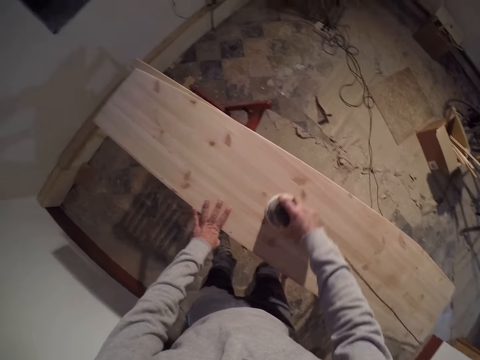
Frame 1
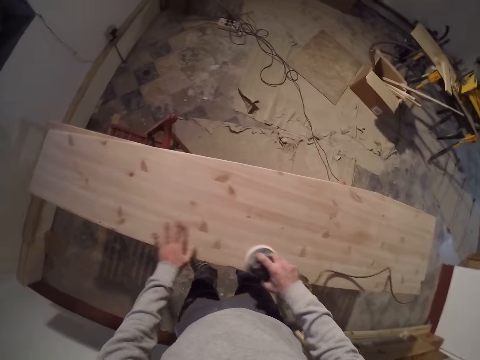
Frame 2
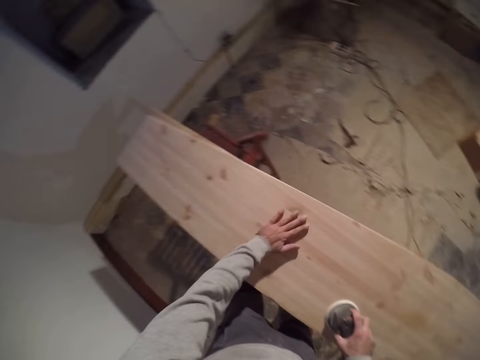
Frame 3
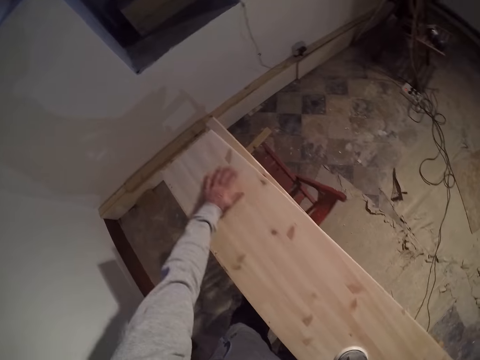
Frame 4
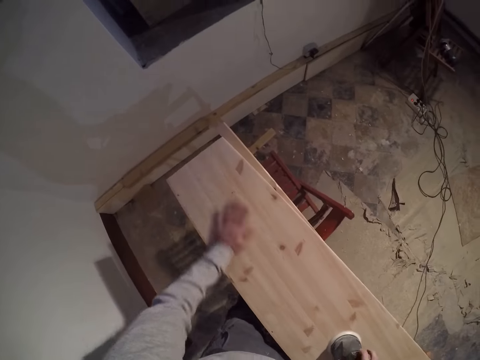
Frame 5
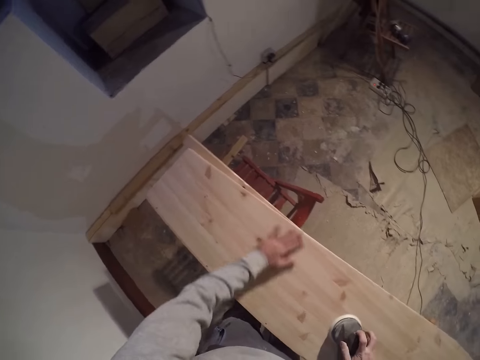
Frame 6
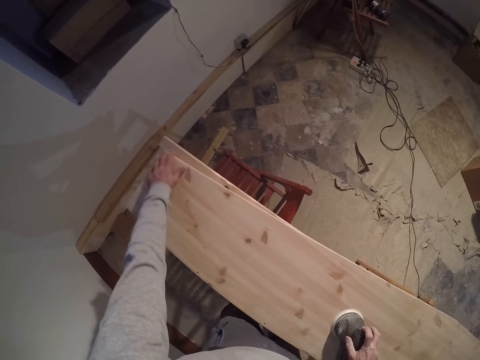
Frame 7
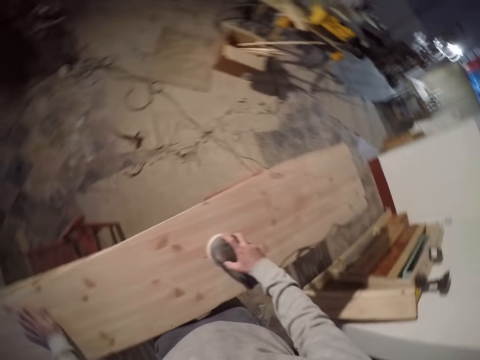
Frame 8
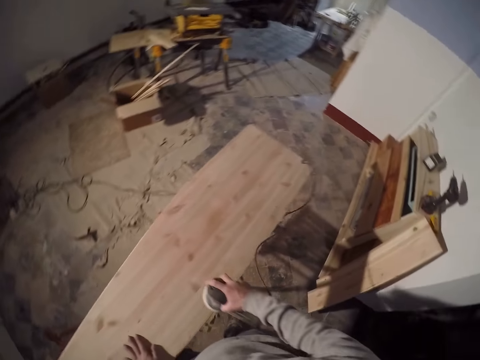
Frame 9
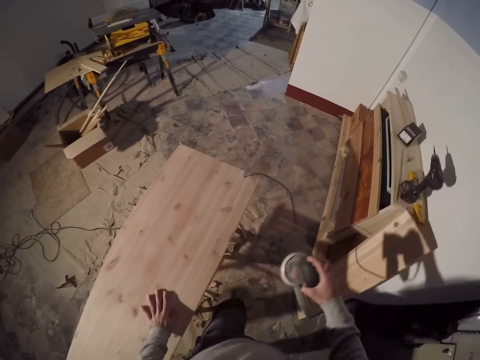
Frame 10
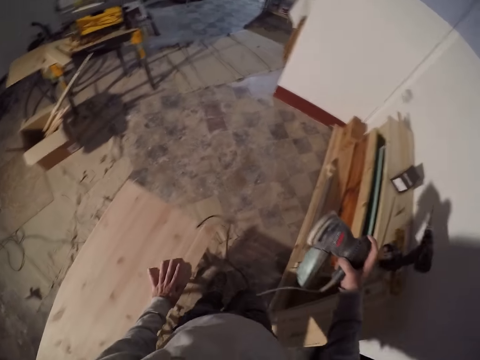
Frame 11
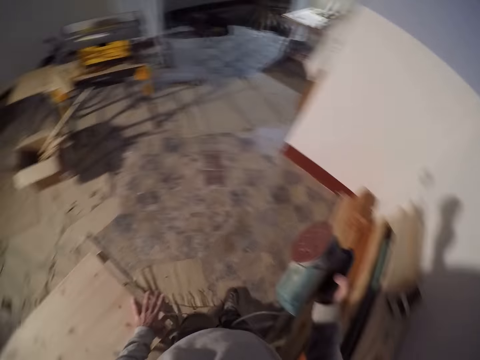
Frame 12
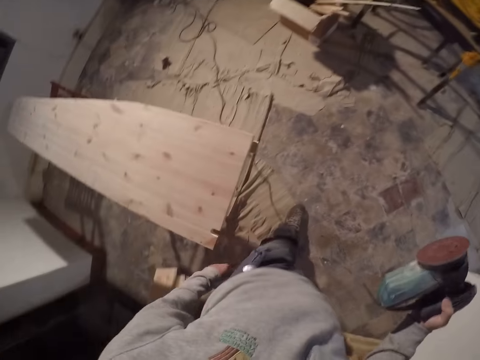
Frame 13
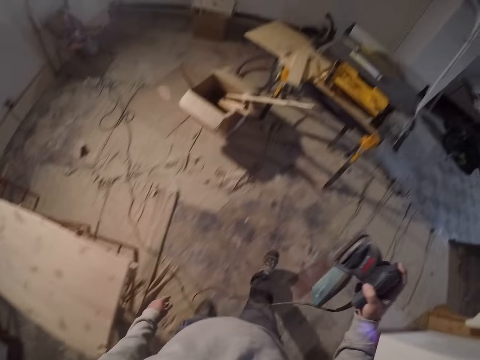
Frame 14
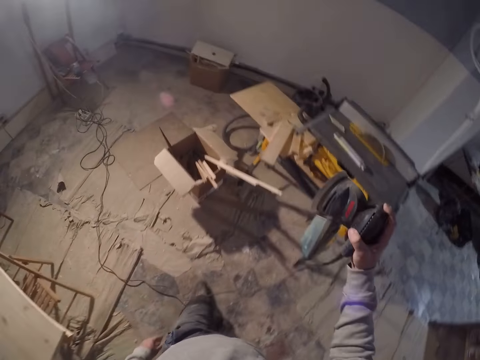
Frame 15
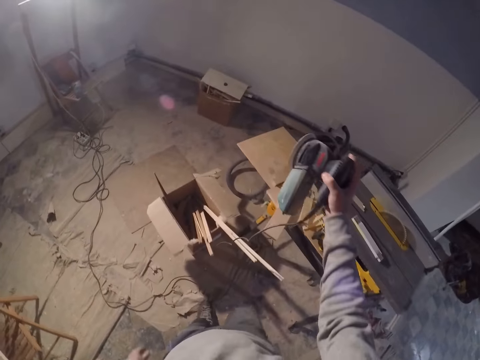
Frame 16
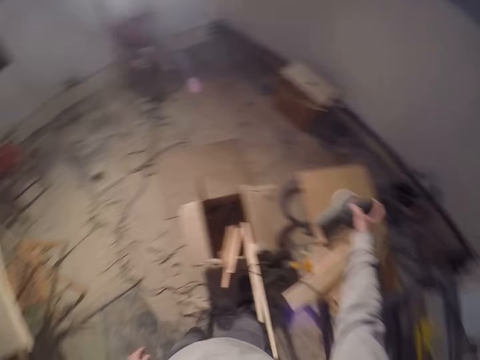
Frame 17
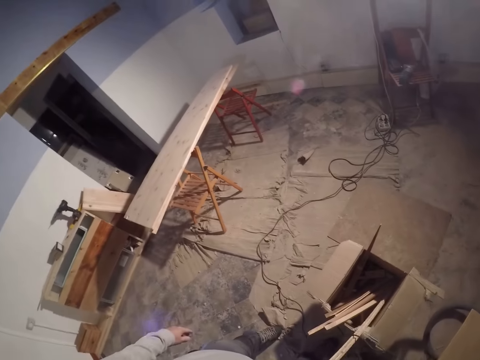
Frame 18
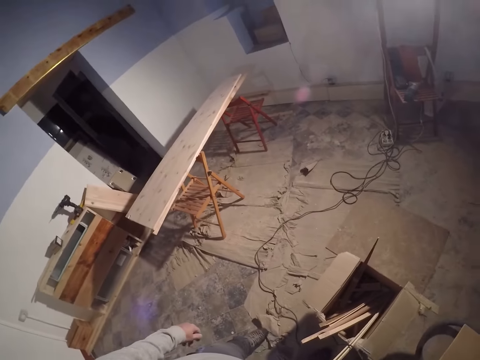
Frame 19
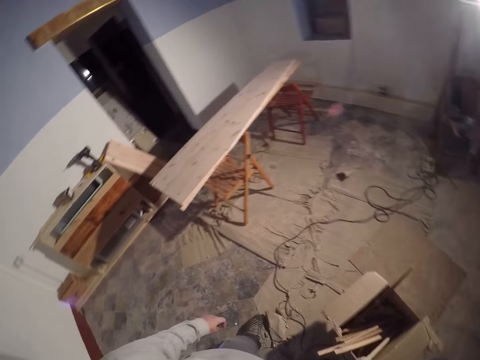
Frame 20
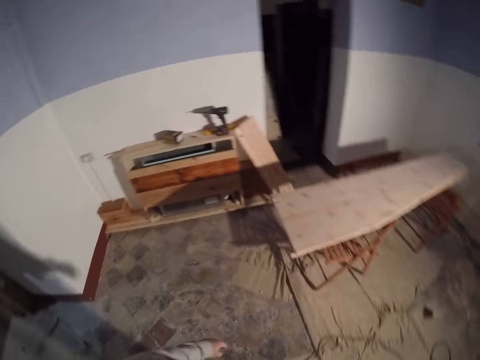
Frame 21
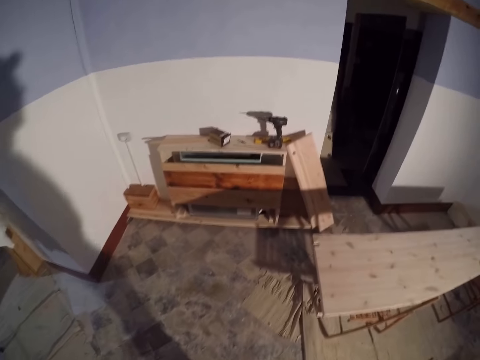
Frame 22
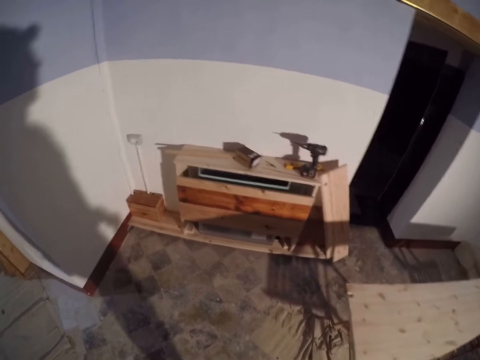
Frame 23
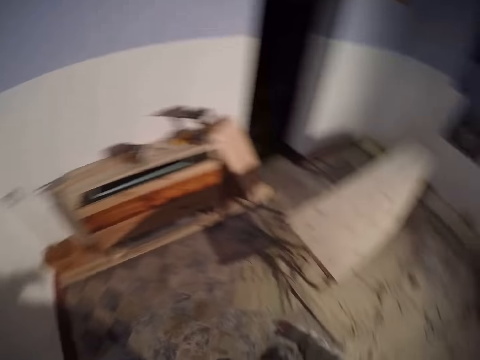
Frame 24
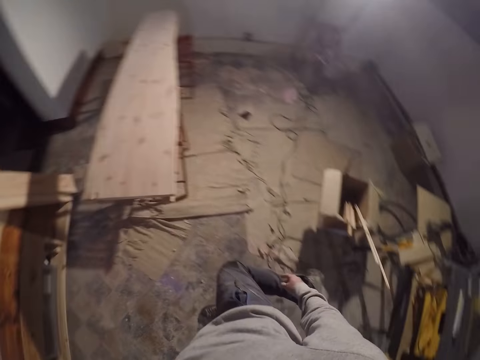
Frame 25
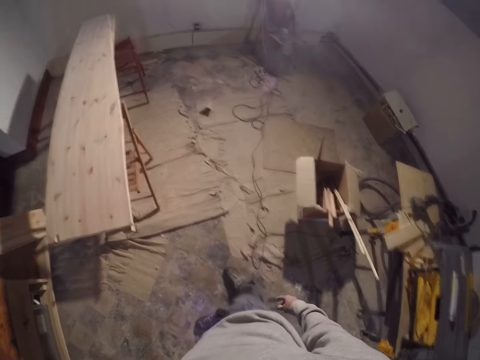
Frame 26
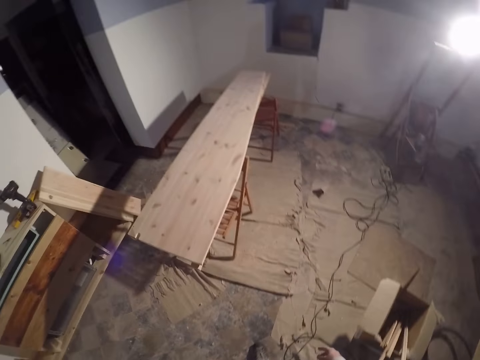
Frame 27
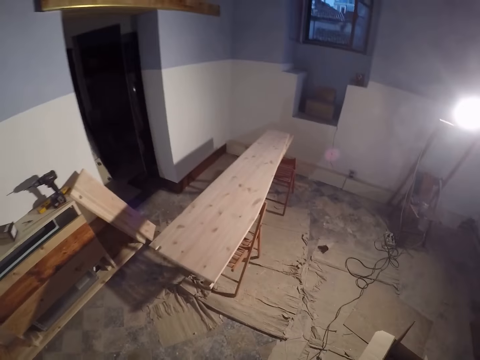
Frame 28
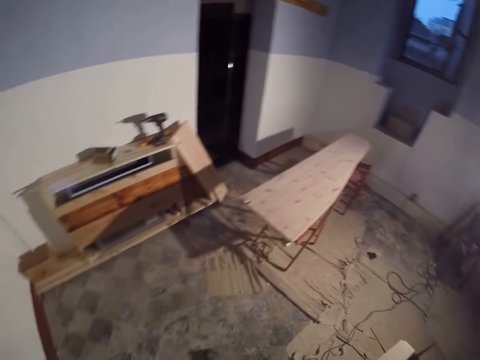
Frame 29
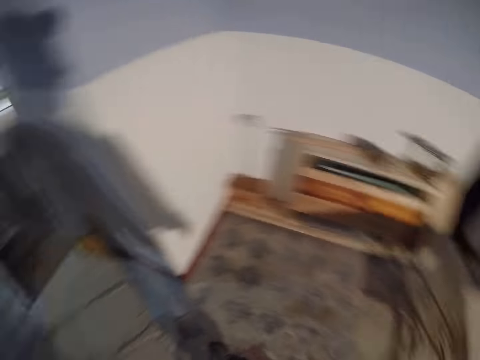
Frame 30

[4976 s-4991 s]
The camera wearer wipes the table with his hands. He places the sanding disc machine on the table with his right hand.

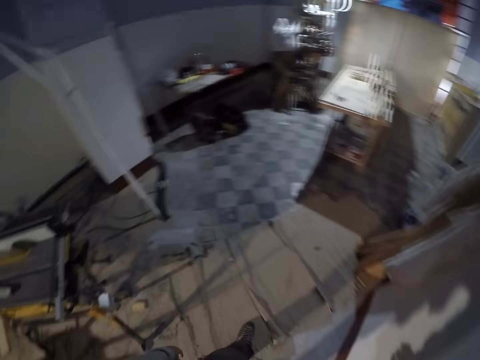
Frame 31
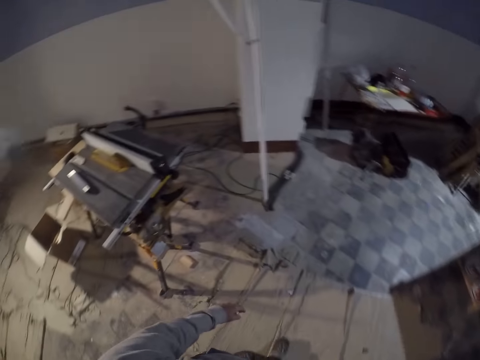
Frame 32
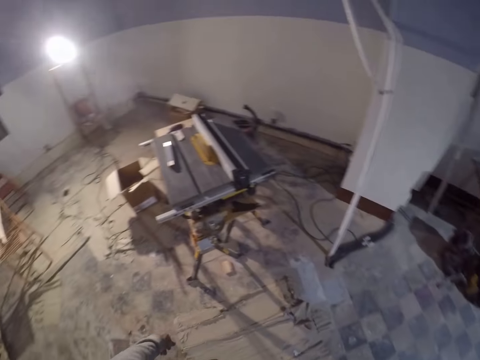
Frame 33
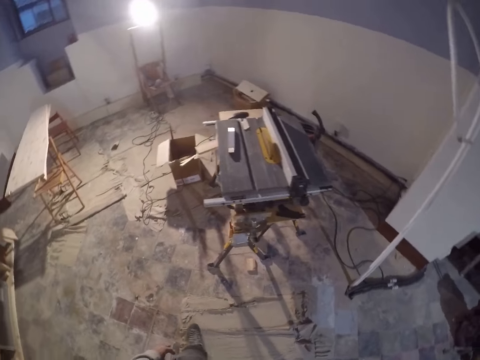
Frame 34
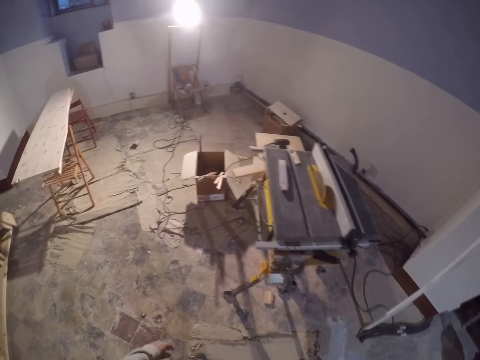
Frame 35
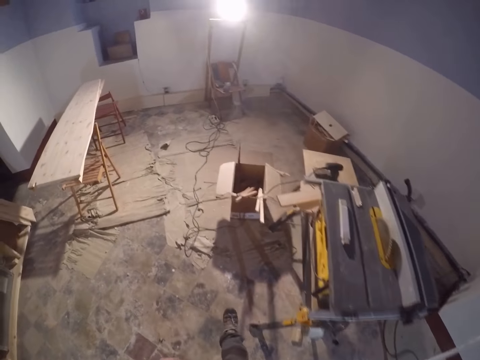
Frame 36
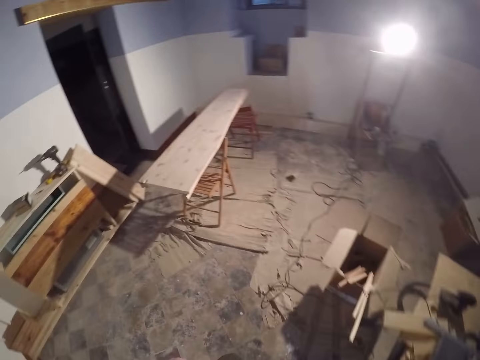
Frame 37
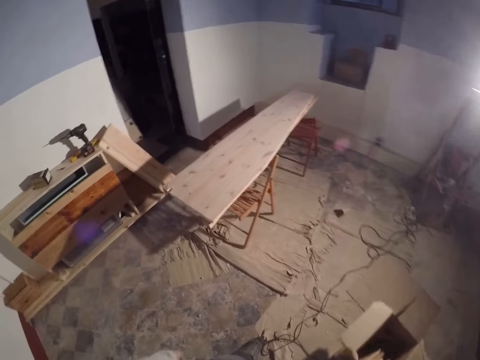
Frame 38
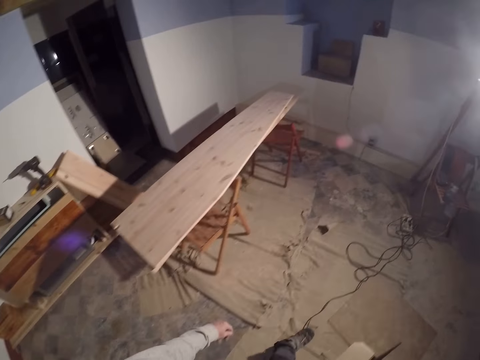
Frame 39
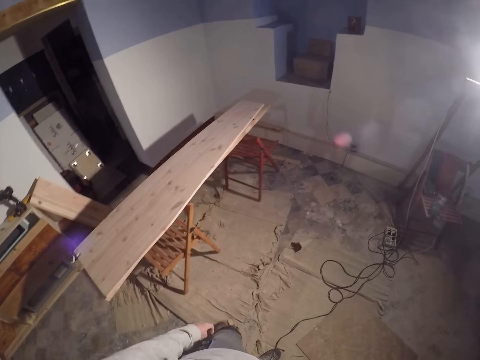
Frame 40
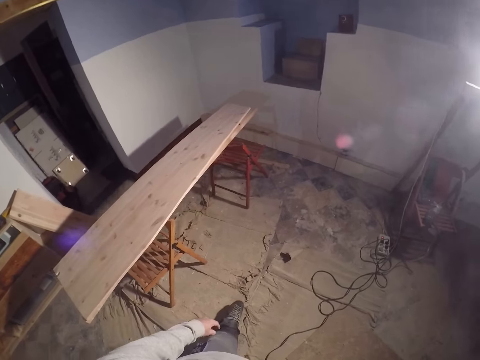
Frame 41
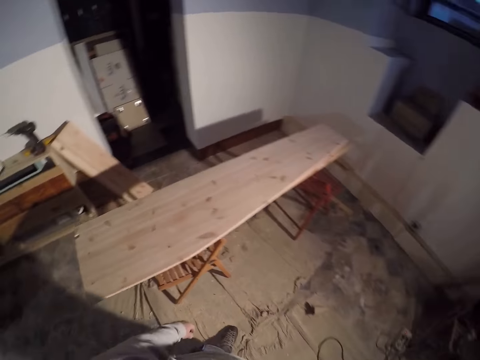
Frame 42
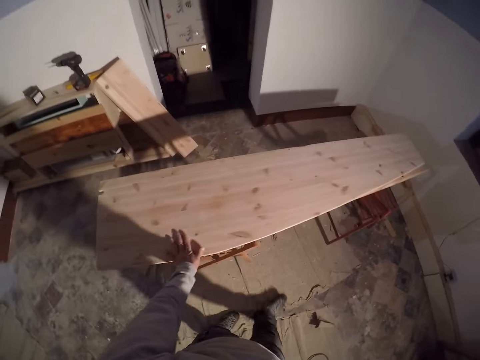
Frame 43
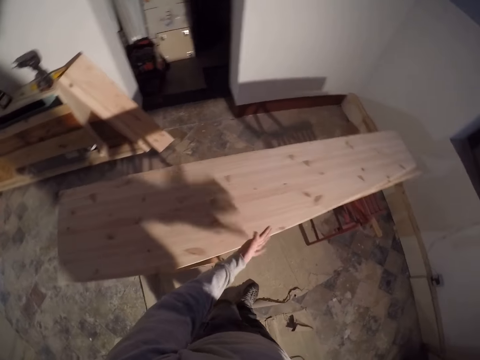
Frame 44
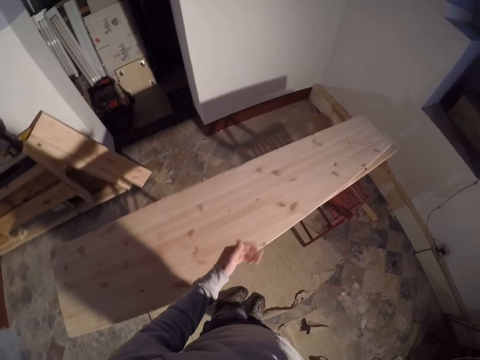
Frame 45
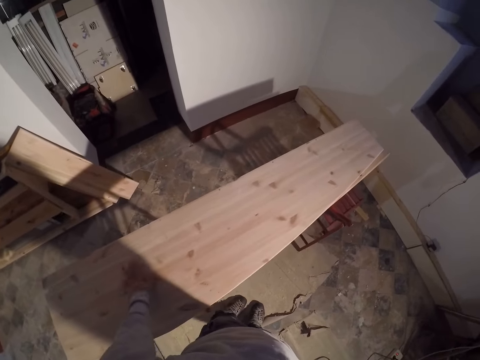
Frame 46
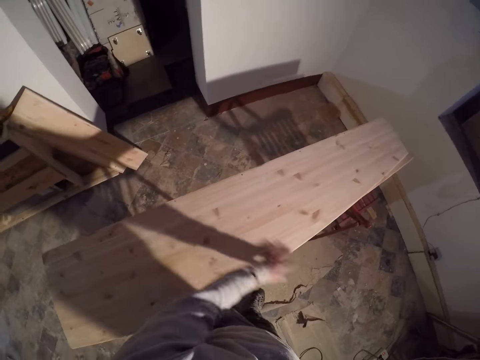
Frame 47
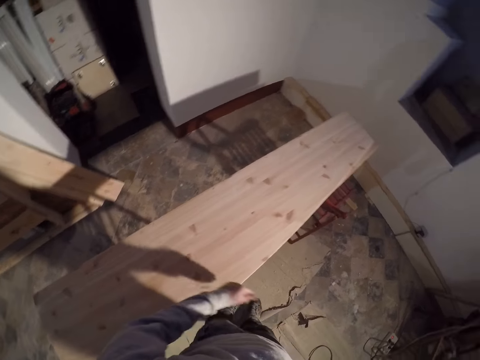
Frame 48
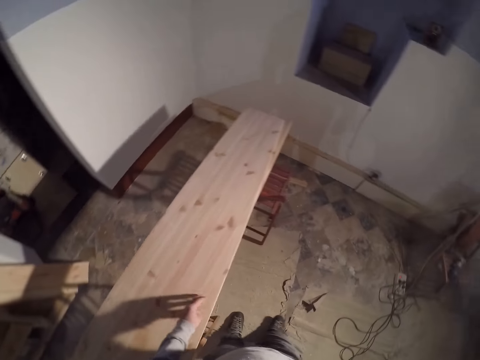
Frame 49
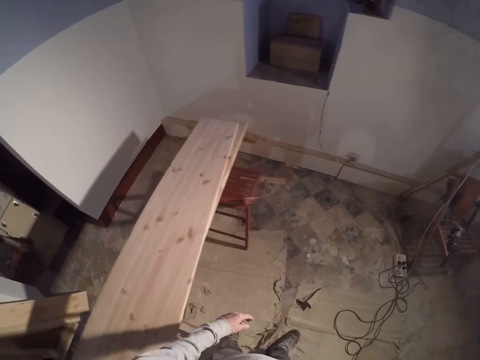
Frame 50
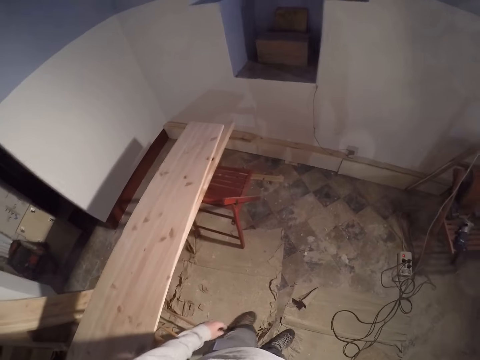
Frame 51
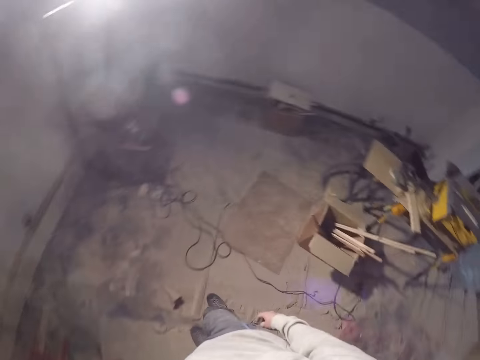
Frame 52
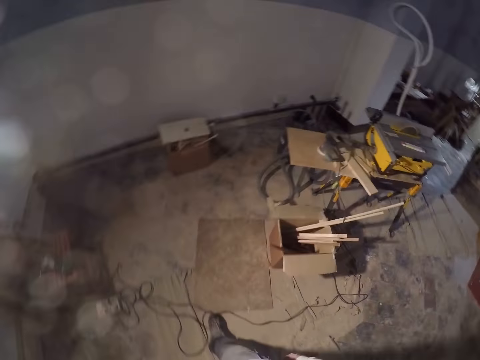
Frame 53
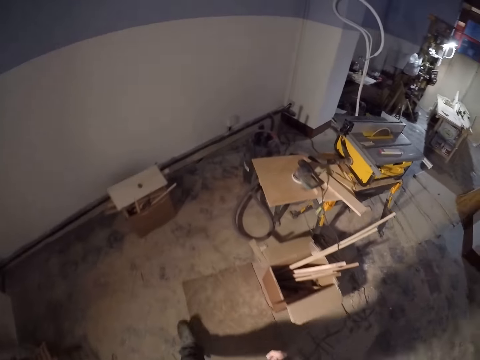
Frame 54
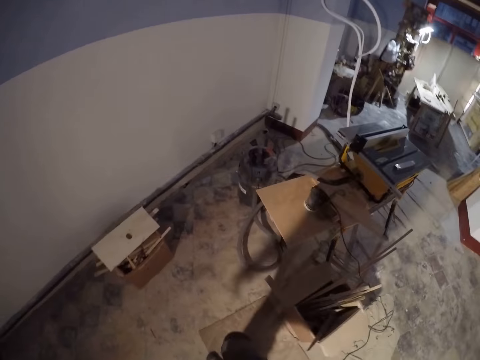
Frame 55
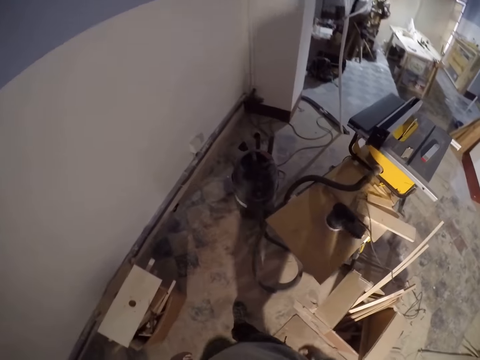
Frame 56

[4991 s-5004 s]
The camera wearer wipes the plank with his left hand. He wipes the table with his hands.
